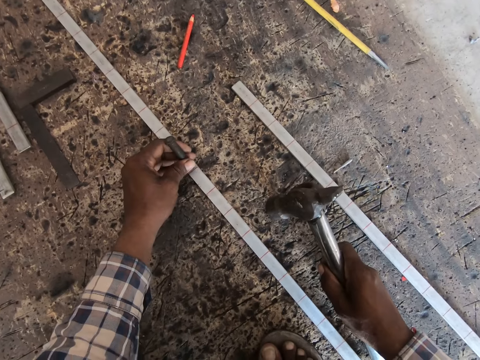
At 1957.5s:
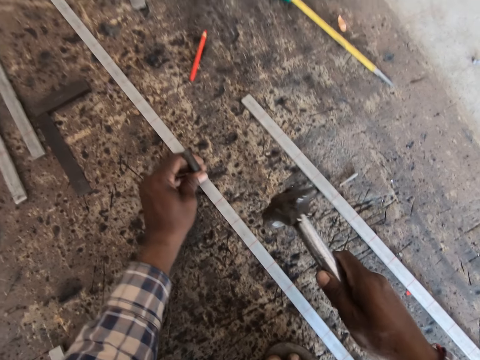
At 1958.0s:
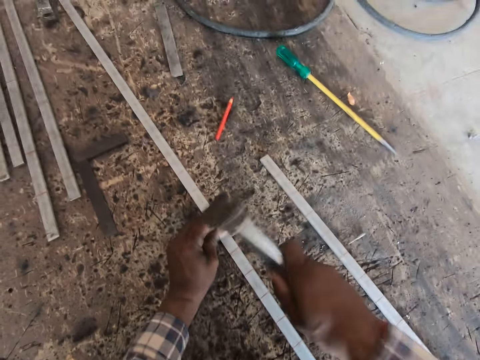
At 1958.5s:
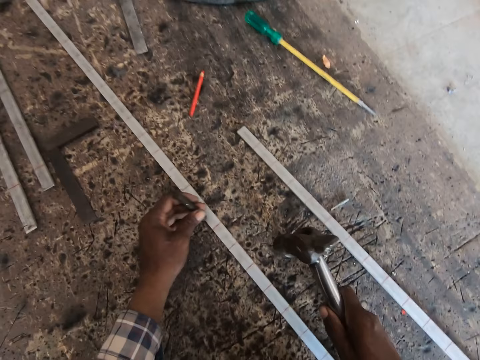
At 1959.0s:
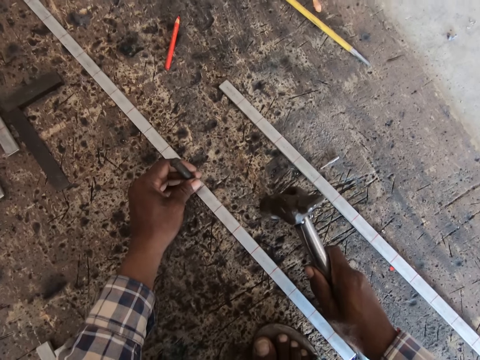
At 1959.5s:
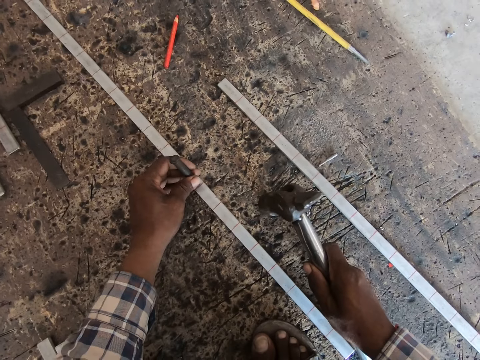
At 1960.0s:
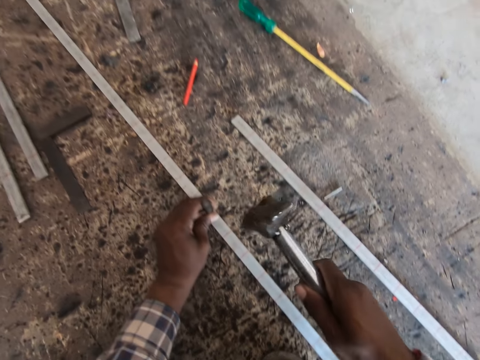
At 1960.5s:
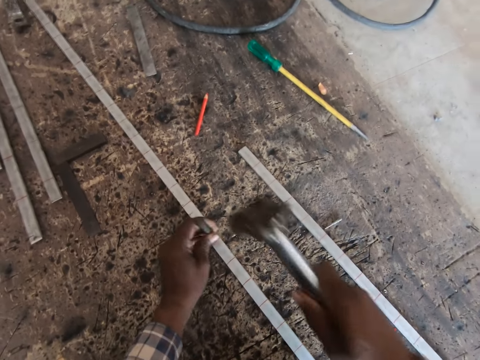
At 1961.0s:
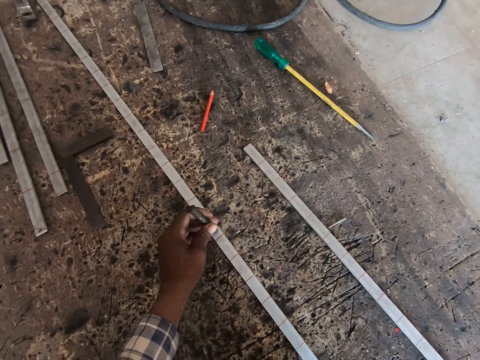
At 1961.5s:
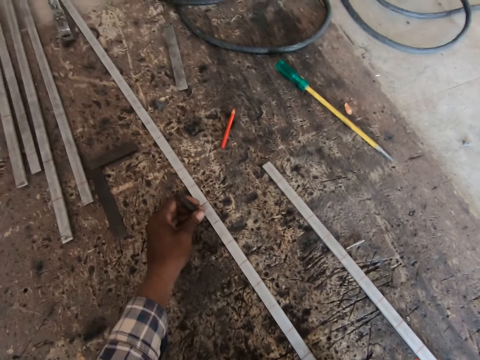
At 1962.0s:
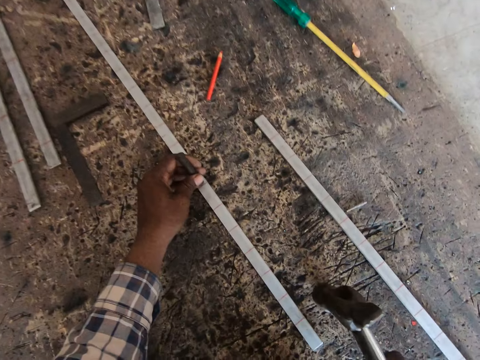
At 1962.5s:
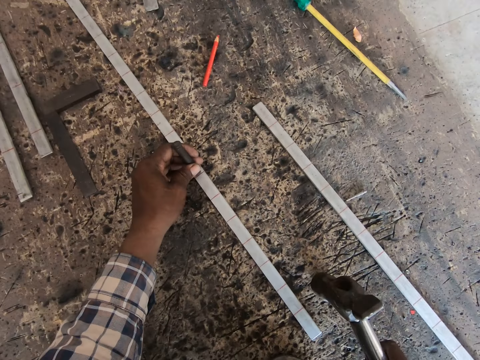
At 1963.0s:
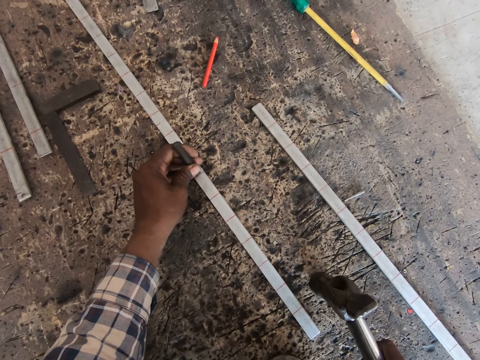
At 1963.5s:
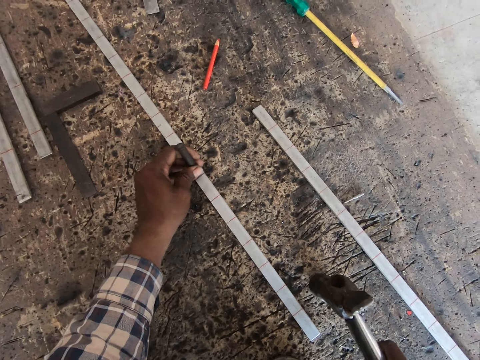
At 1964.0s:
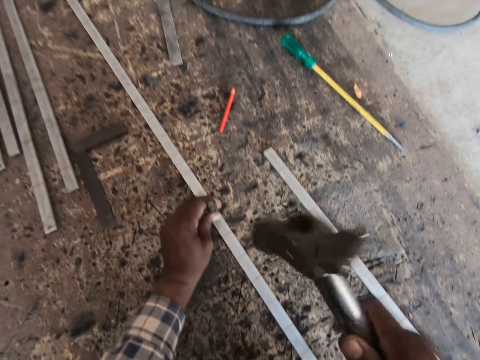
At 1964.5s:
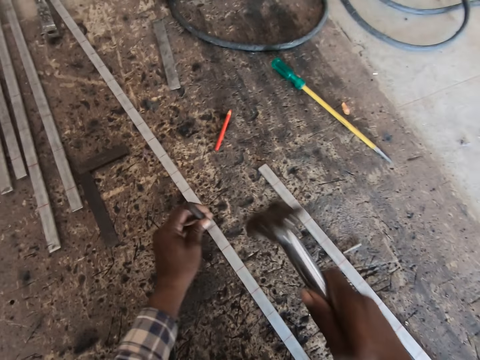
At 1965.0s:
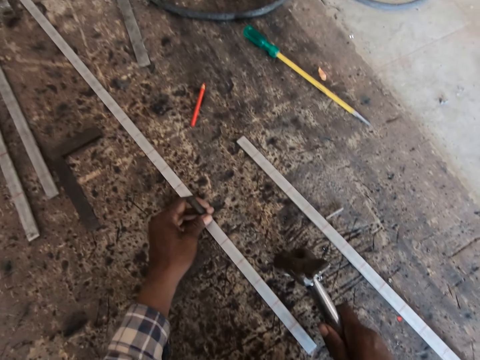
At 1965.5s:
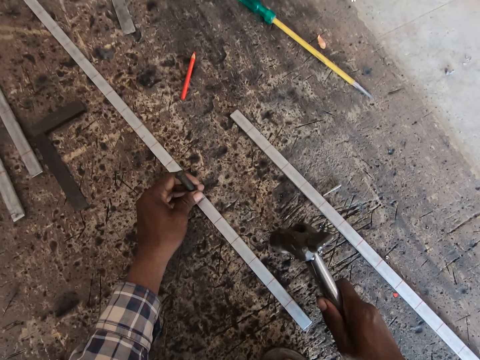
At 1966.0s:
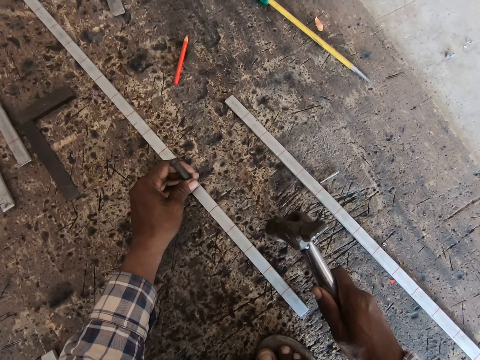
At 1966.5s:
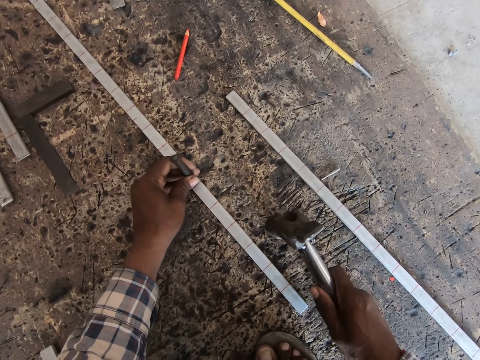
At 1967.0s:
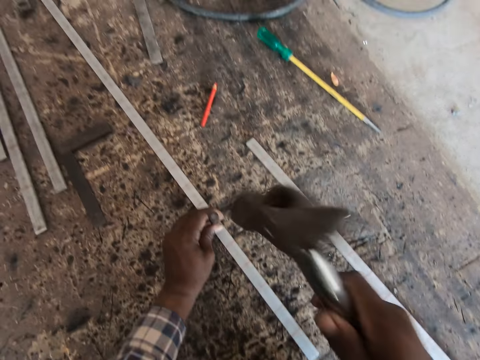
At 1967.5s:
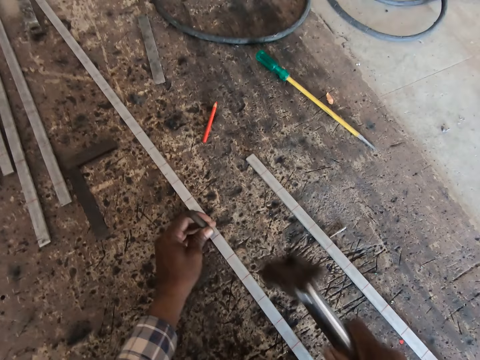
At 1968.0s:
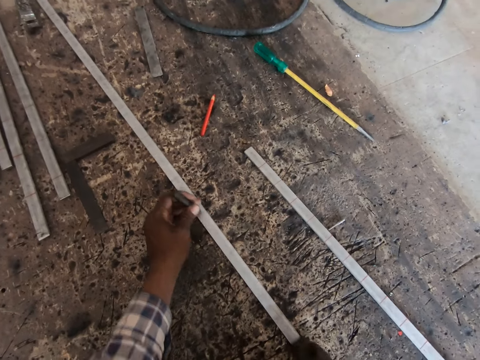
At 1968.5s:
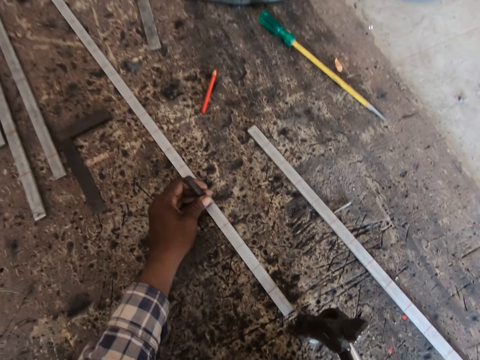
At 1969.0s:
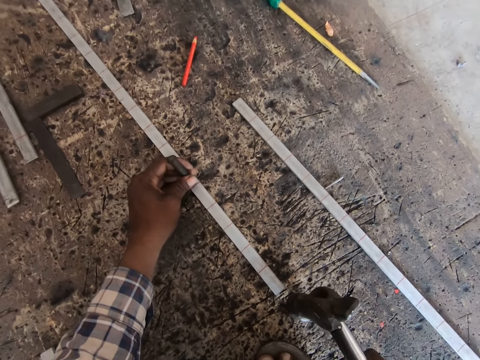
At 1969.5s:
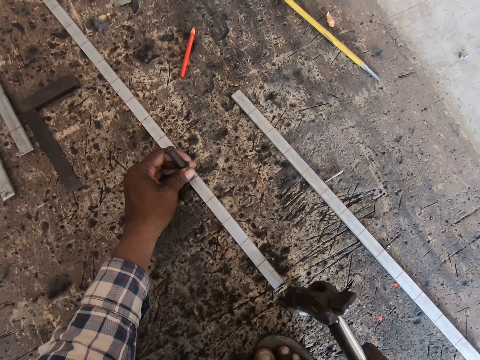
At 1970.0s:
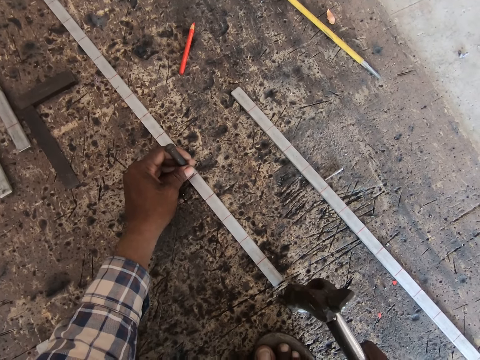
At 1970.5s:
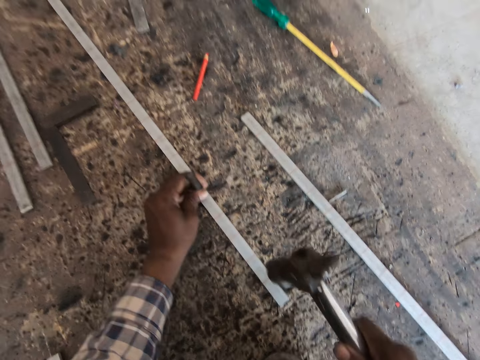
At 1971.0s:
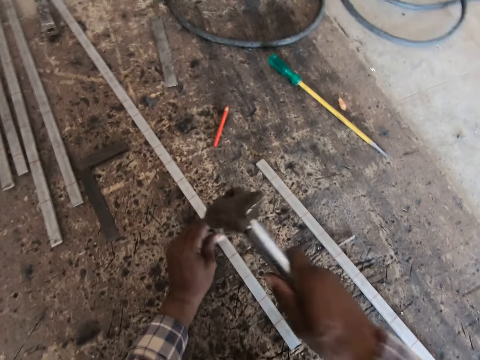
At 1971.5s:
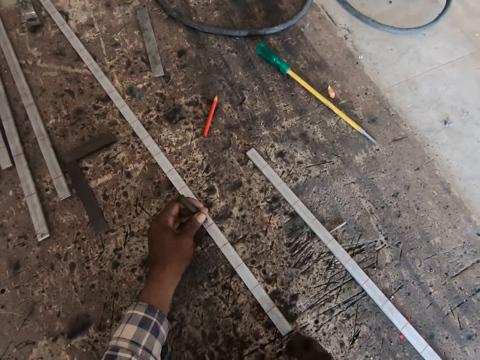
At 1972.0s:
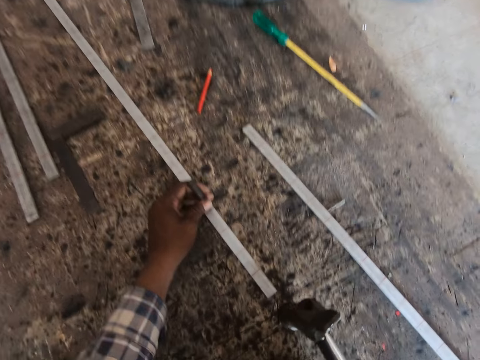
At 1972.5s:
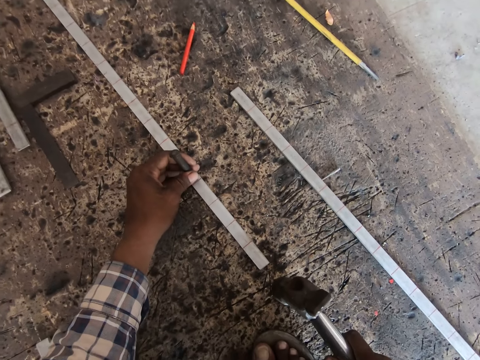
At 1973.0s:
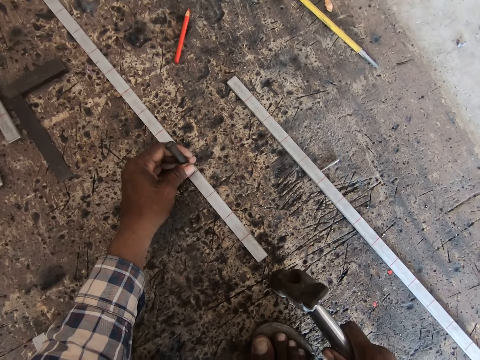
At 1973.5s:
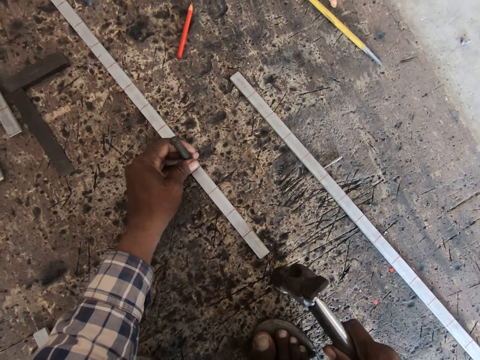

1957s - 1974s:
The camera wearer hits the chisel on the metal flat bar on the floor with the hammer in his right hand. He places the hammer on the floor with his right hand. He moves the chisel on the metal flat bar with his left hand. He aligns a metal on the steel metal. He hits the chisel on the metal flat bar on the floor with the hammer in his right hand. He moves the chisel on the metal flat bar with his left hand. He moves the metal flat bar on the floor with his right hand. He places the chisel on the metal flat bar with his left hand. He places the hammer on the floor with his right hand. He aligns the metal on the steel metal. He hits the chisel on the metal flat bar on the floor with the hammer in his right hand. He moves the chisel on the metal flat bar with his left hand. He places the hammer on the floor with his right hand. He aligns the metal on the steel metal. He hits the chisel on the metal flat bar on the floor with the hammer in his right hand. He moves the metal flat bar on the floor with the hammer in his right hand. He moves the chisel on the metal flat bar with his left hand. He aligns the metal on the steel metal. He hits the chisel on the metal flat bar on the floor with the hammer in his right hand. He places the hammer on the floor with his right hand. He moves the metal flat bar on the floor with the hammer in his right hand. He places the chisel on the metal flat bar with his left hand. He aligns the metal on the steel metal.

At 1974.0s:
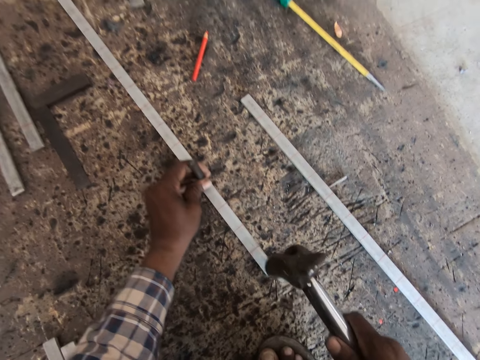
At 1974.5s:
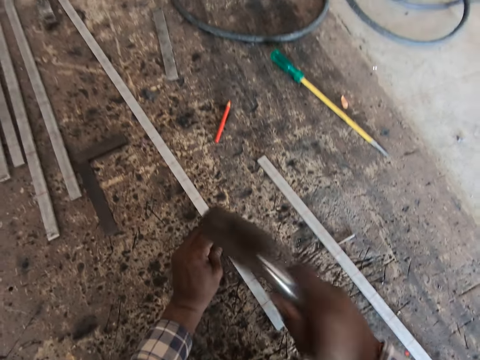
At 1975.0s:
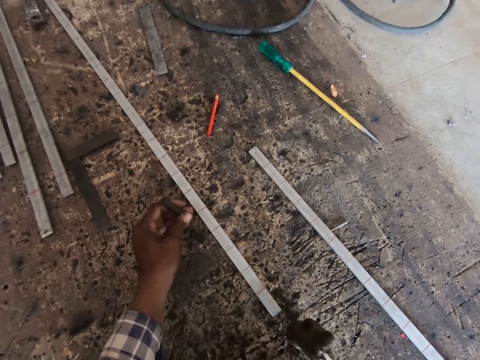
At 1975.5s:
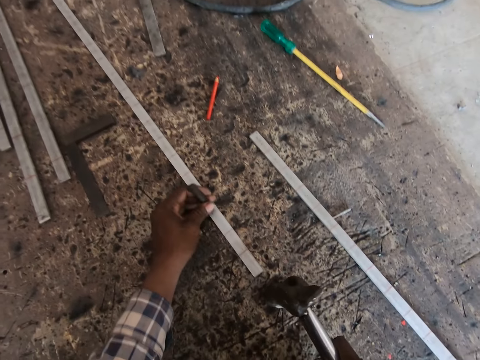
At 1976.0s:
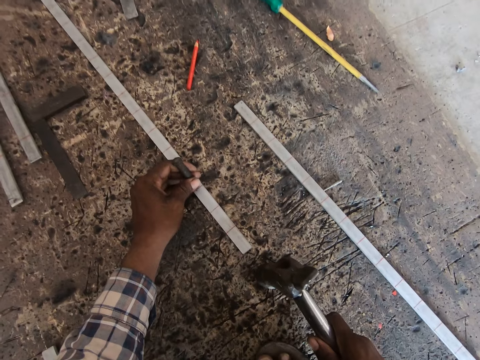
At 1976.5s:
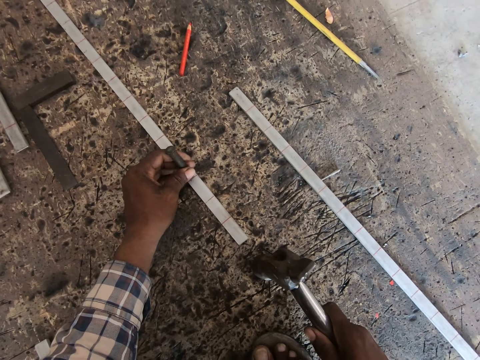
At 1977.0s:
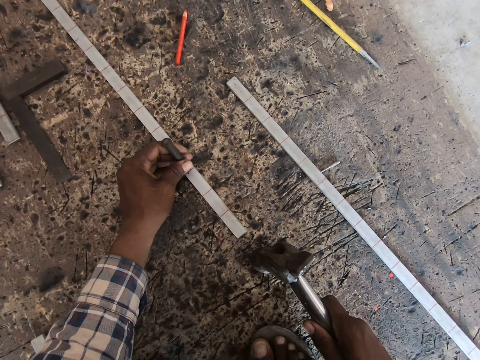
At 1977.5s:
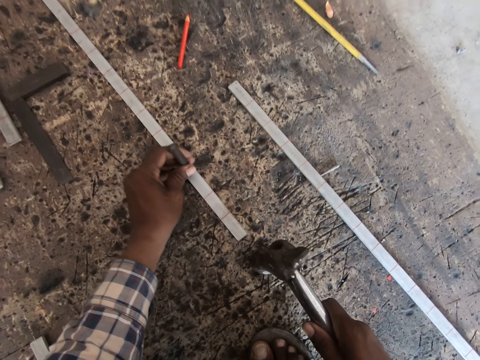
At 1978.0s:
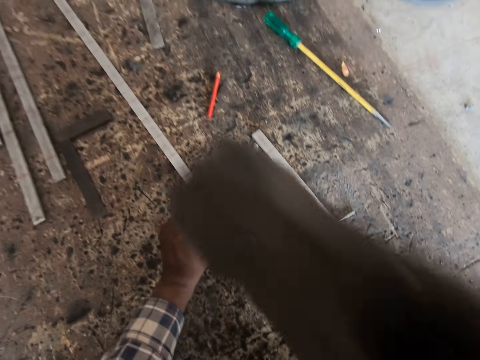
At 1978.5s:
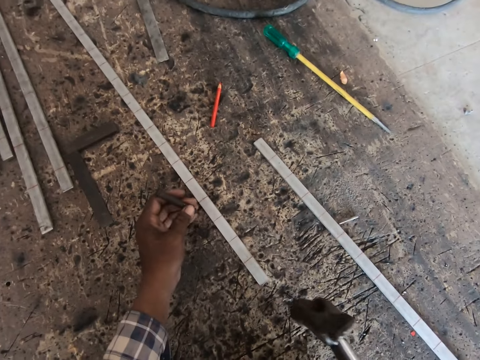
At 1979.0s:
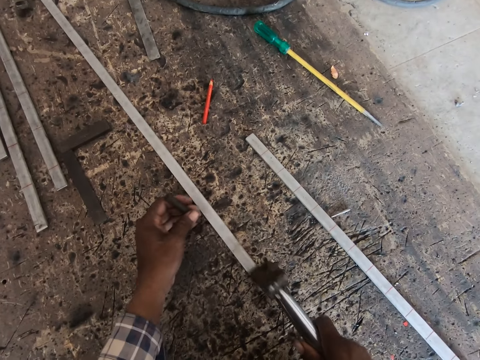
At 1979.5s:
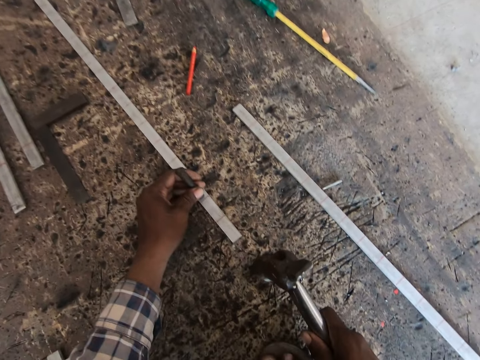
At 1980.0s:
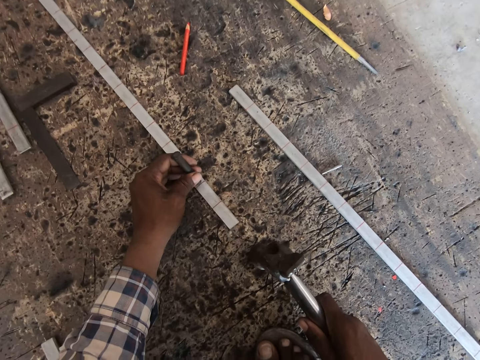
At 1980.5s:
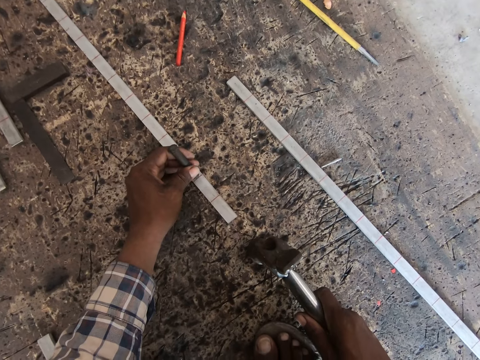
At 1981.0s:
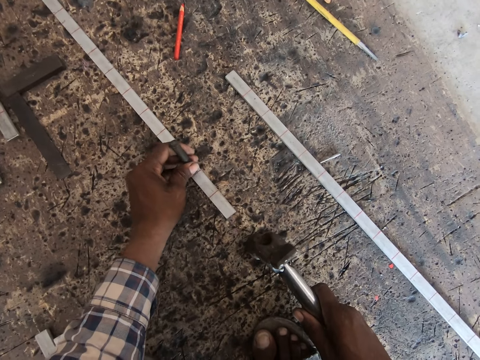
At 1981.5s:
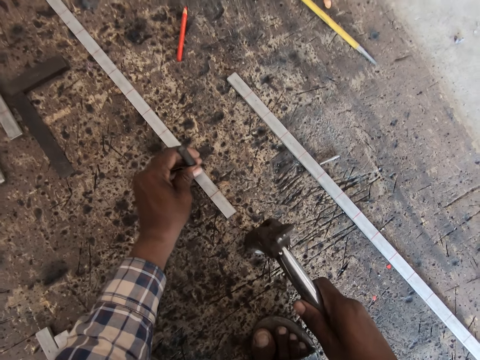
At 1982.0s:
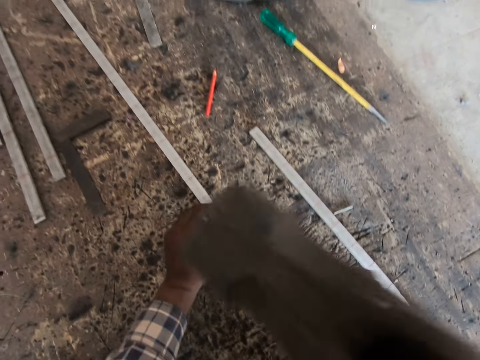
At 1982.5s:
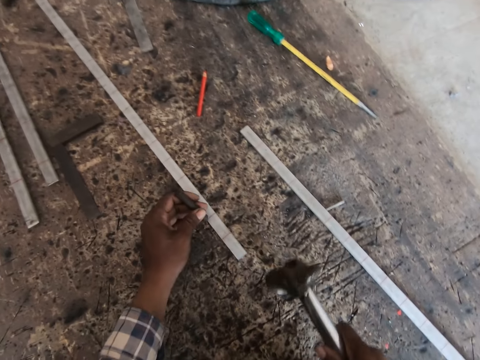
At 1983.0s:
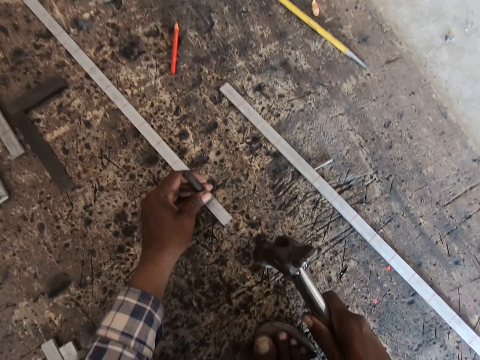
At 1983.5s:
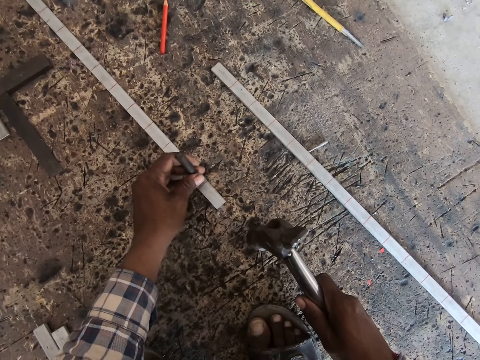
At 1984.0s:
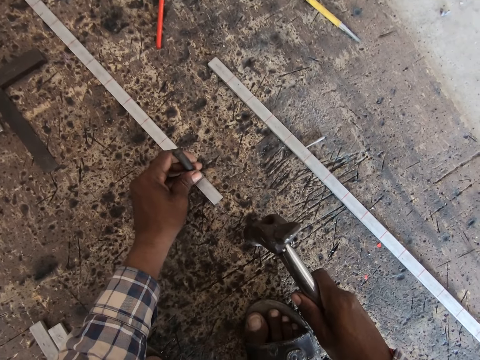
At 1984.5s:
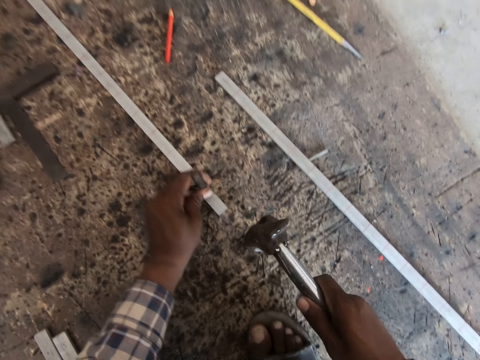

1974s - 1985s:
The camera wearer hits the chisel on the metal flat bar on the floor with the hammer in his right hand. He places the hammer on the floor with his right hand. He moves the metal flat bar on the floor with the hammer in his right hand. He places the chisel on the metal flat bar with his left hand. He aligns a metal on the steel metal. He hits the chisel on the metal flat bar on the floor with the hammer in his right hand. He places the hammer on the floor with his right hand. He moves the metal flat bar on the floor with the hammer in his right hand. He places the chisel on the metal flat bar with his left hand. He aligns the metal on the steel metal. He hits the chisel on the metal flat bar on the floor with the hammer in his right hand. He moves the chisel on the metal flat bar with his left hand. He places the hammer on the floor with his right hand. He places the chisel on the metal flat bar with his left hand. He aligns the metal on the steel metal.
